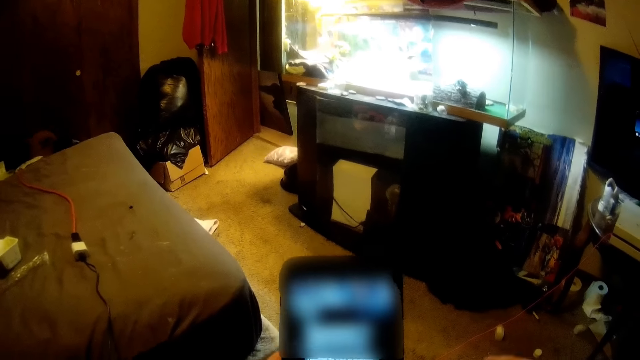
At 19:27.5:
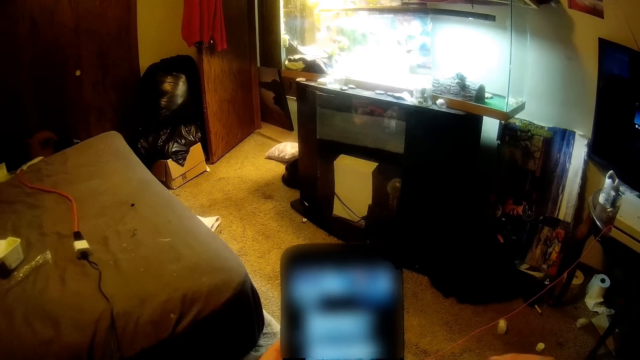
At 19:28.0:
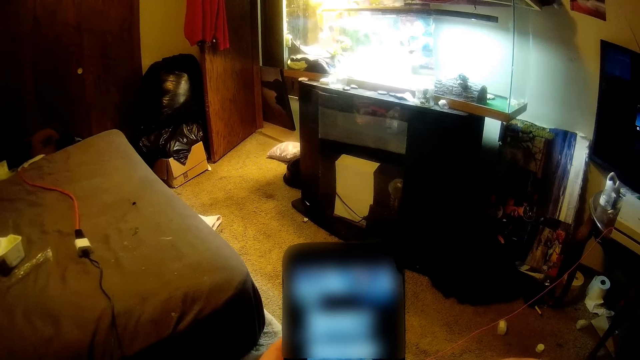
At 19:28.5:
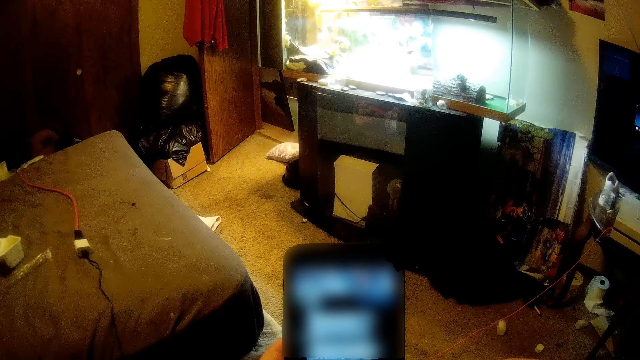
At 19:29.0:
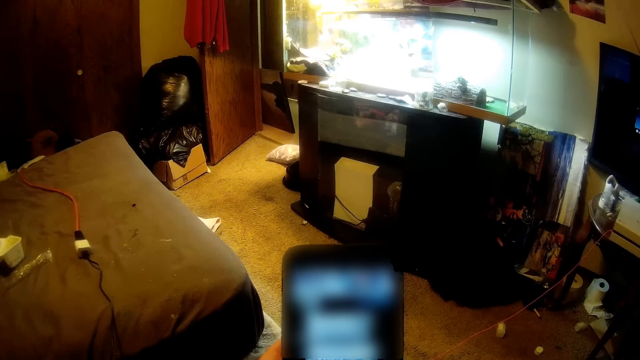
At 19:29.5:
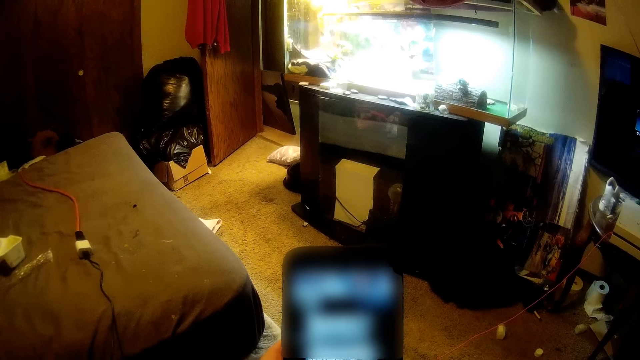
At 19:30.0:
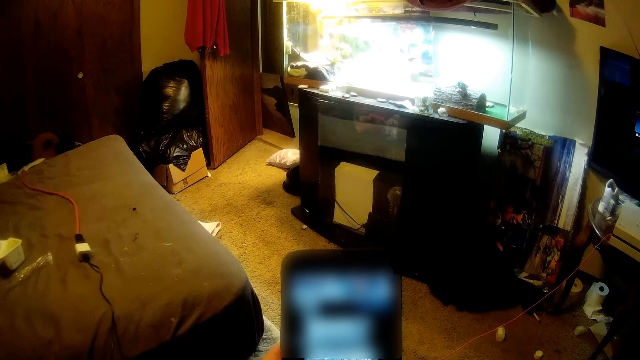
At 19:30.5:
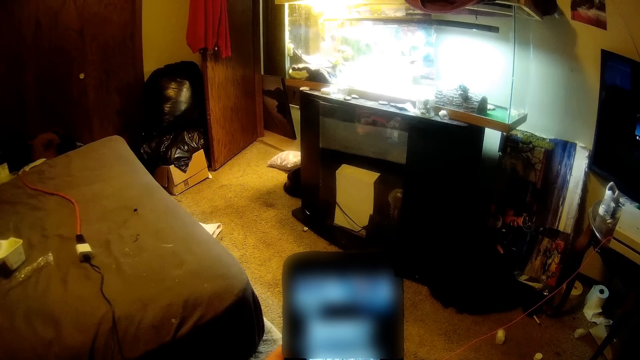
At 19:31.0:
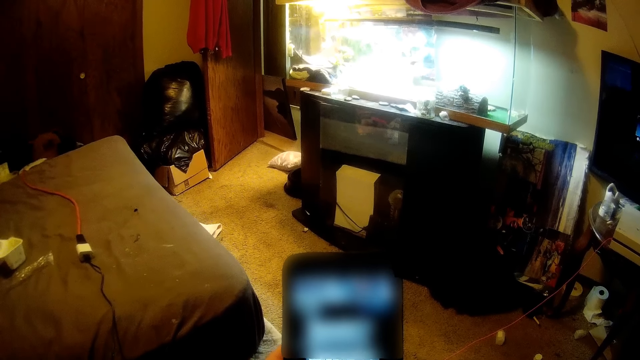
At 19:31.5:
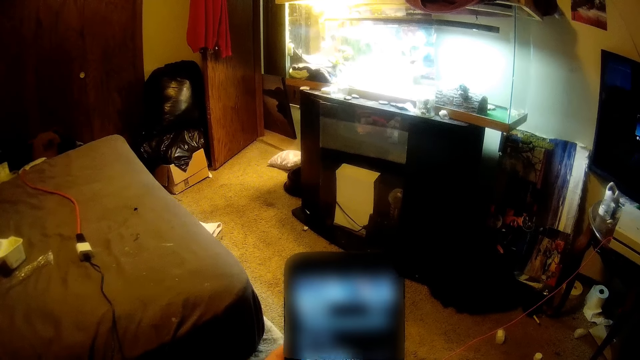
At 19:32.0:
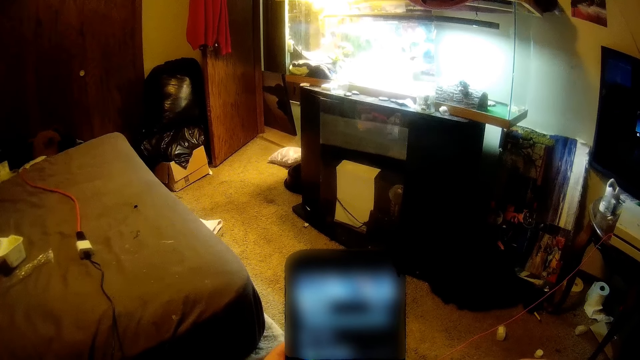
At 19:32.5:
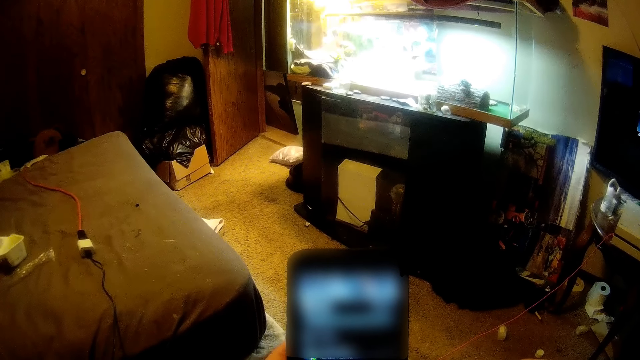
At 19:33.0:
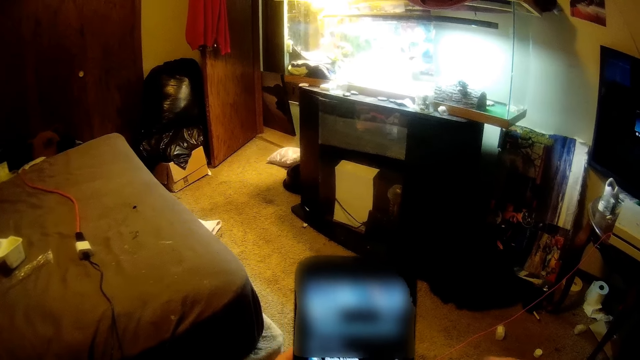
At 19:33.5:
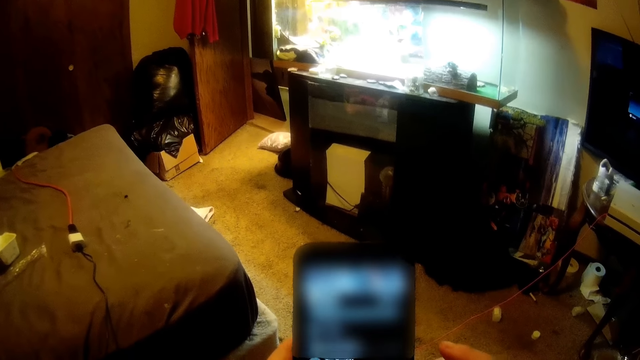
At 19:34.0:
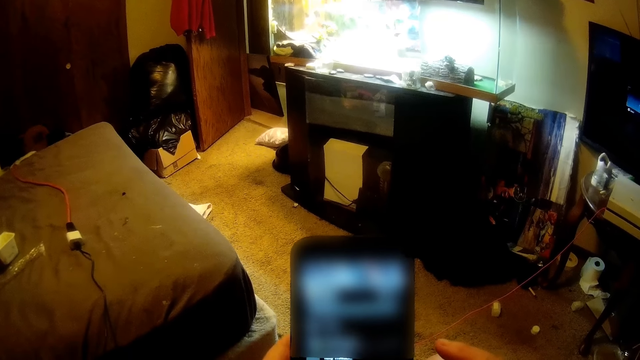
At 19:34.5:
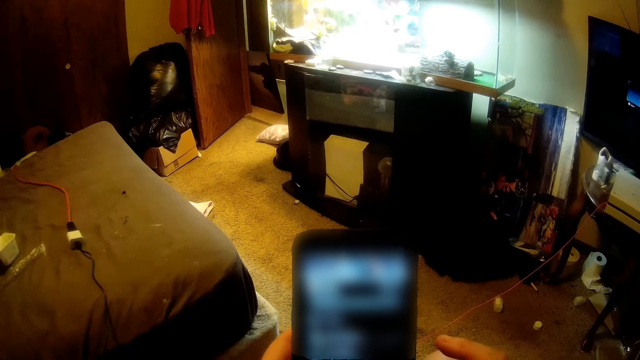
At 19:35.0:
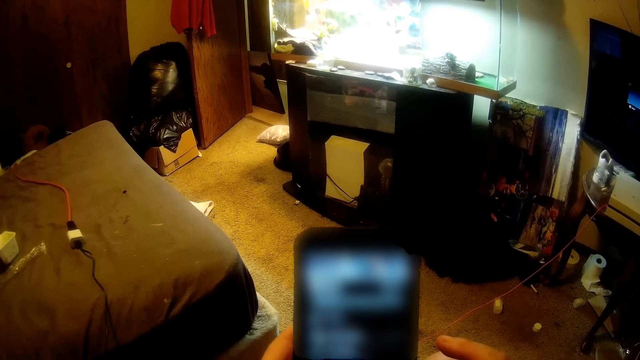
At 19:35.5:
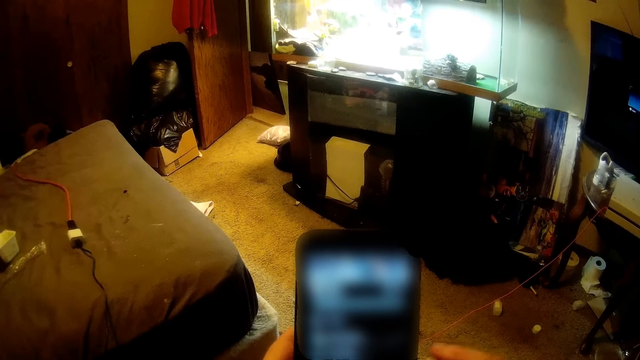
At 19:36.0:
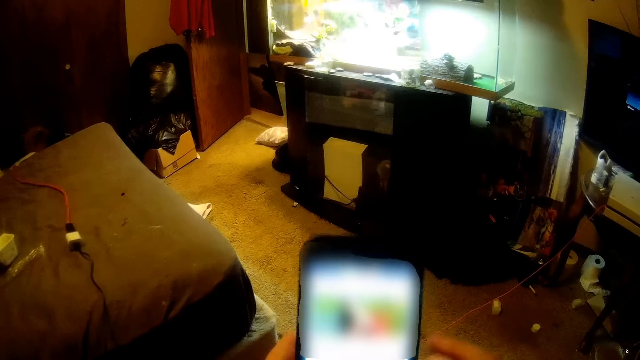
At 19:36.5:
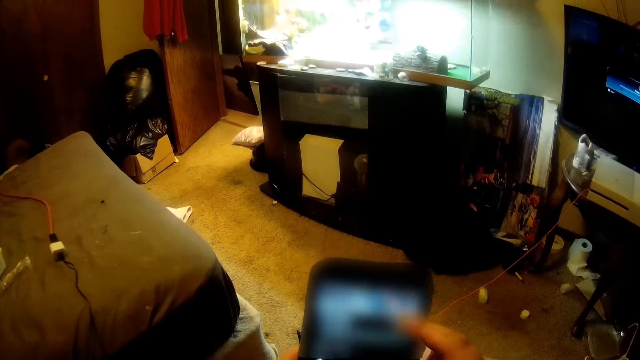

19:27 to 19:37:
The camera wearer operates the phone.

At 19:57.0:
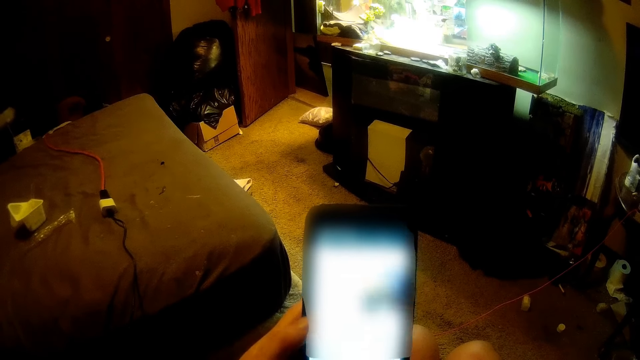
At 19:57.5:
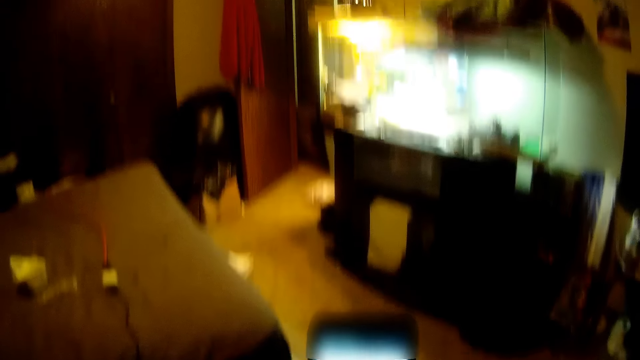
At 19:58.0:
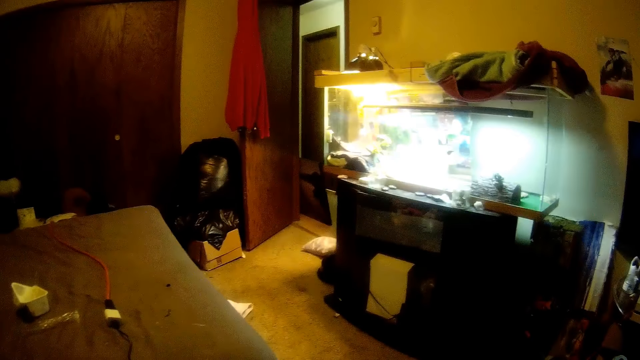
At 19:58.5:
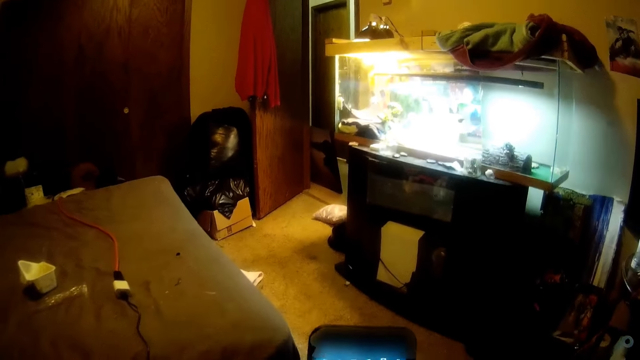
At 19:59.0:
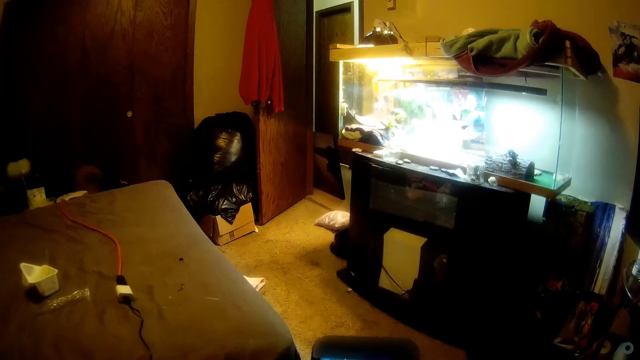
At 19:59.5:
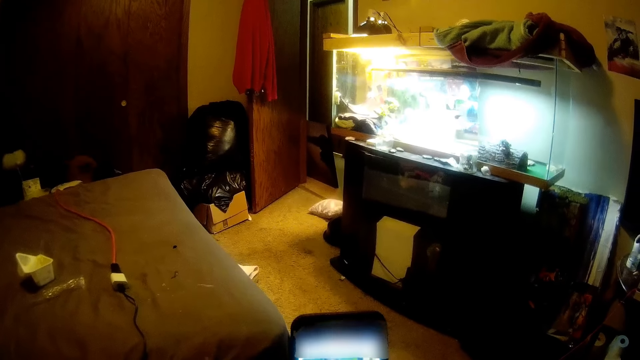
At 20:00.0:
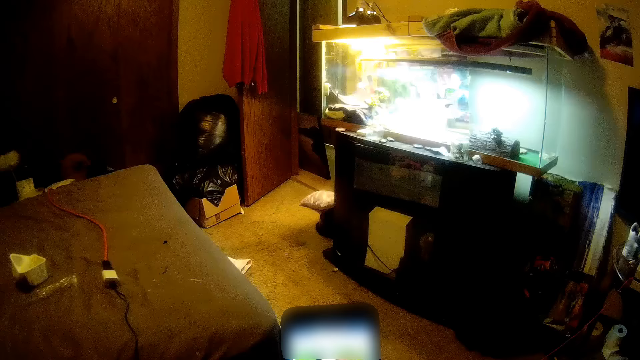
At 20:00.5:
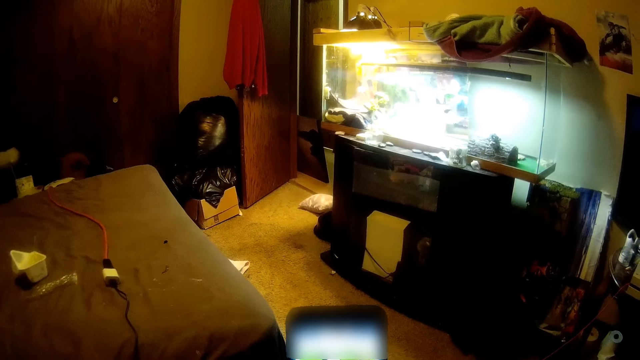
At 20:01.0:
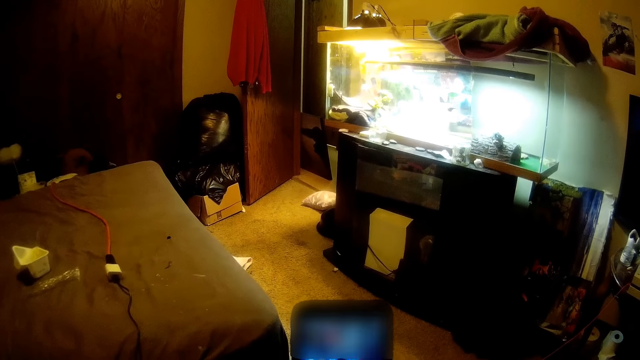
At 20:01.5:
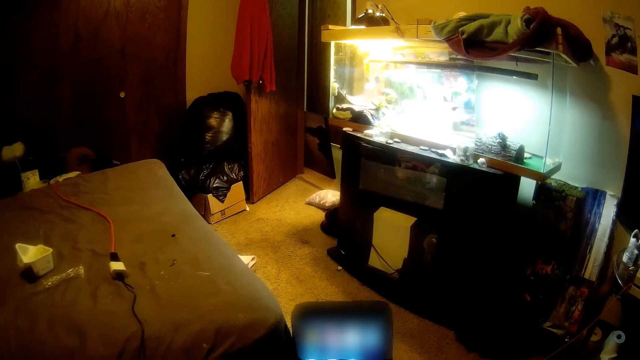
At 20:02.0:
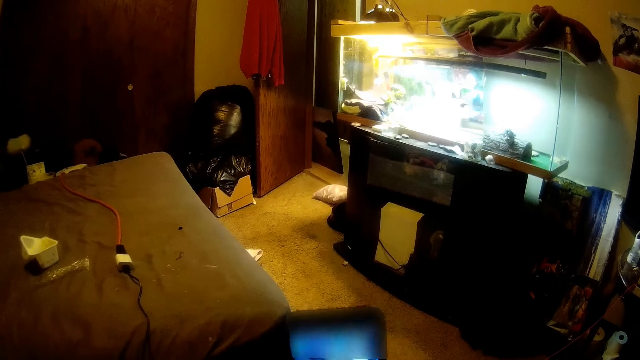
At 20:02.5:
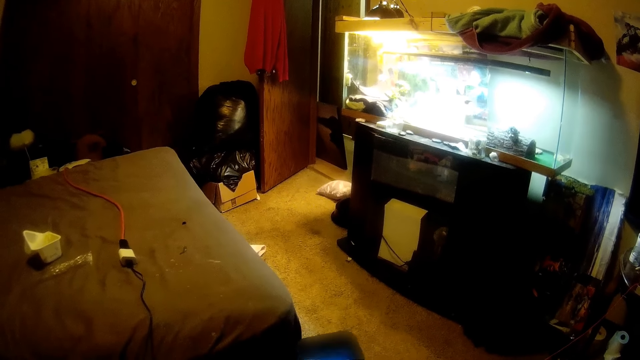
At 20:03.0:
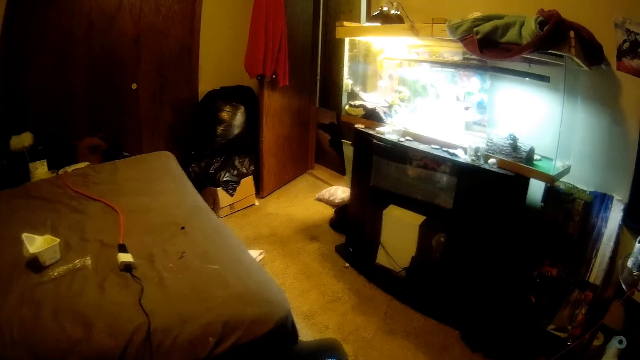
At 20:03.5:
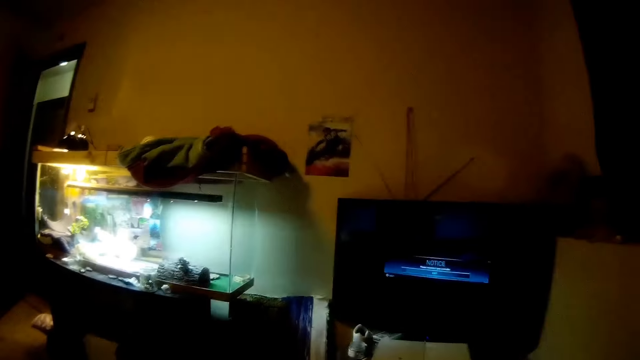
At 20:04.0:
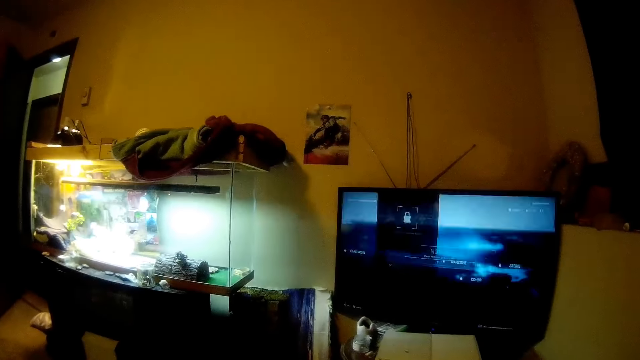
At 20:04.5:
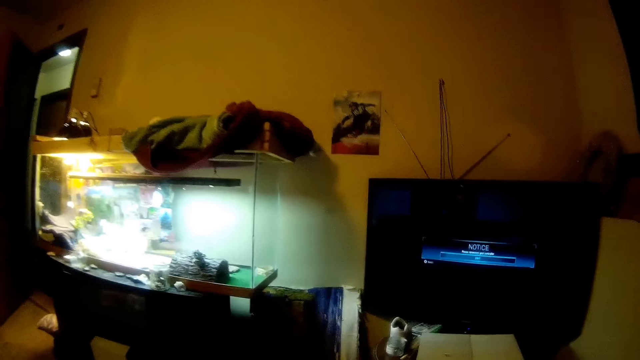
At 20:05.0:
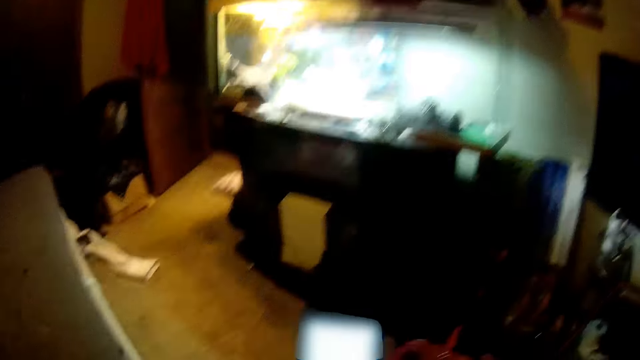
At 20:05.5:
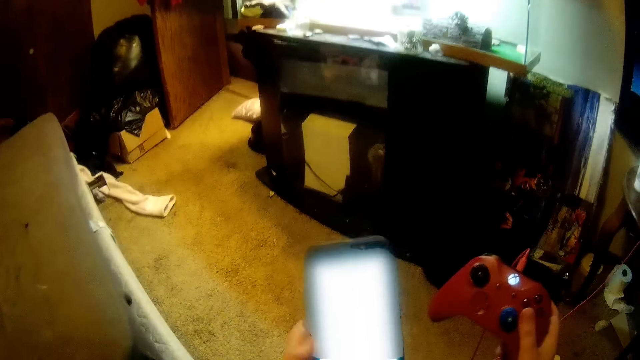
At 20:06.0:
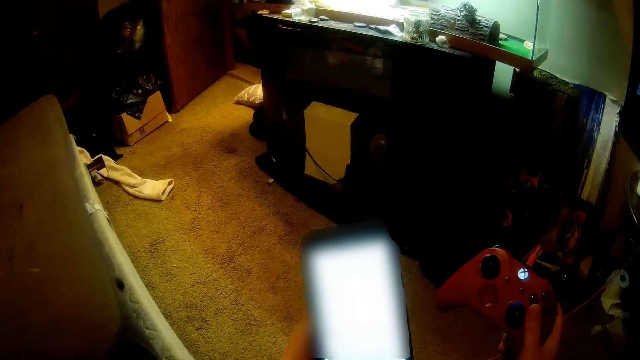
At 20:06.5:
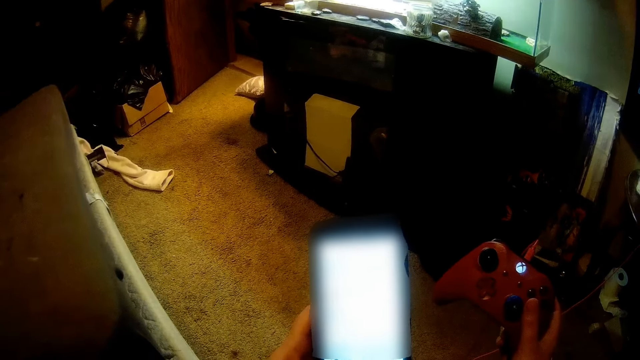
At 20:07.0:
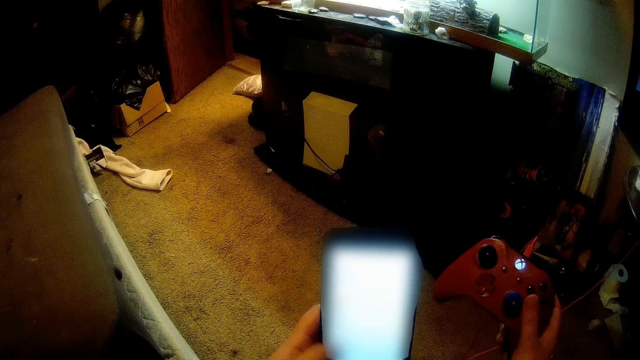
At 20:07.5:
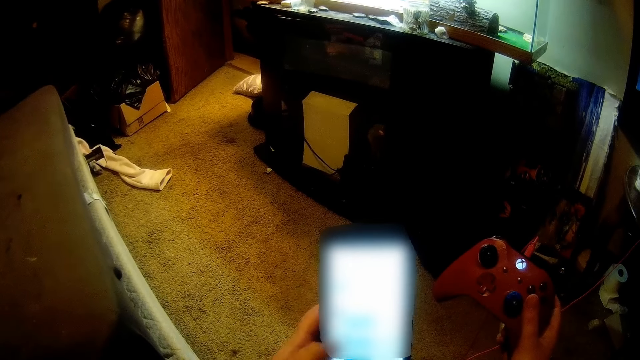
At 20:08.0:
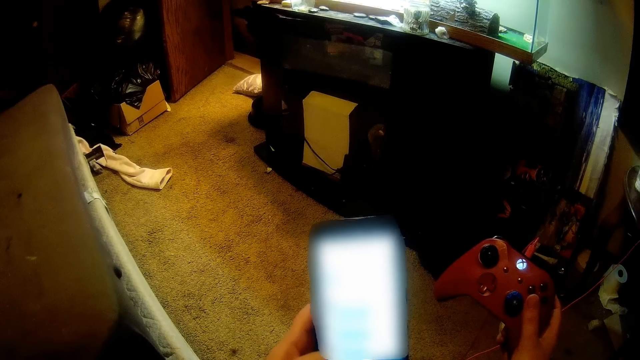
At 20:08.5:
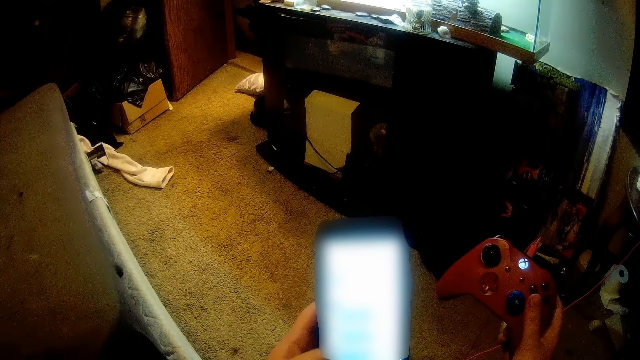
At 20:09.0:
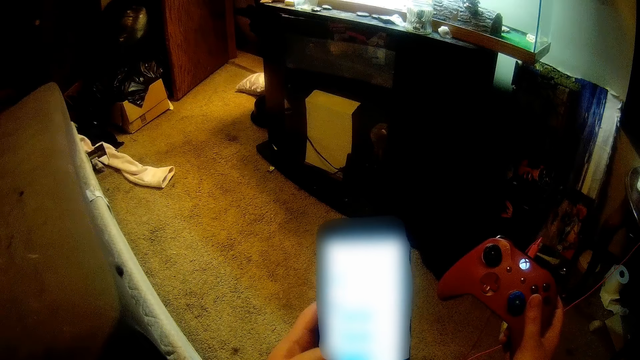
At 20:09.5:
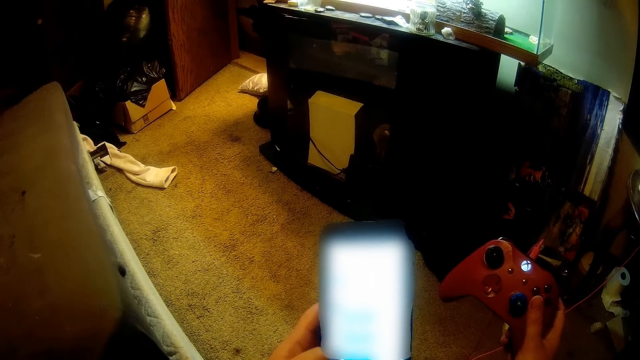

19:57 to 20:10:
The camera wearer speaks on a phone call. They look around the room. They hold a console game pad with the right hand and operate the phone with the left hand.
